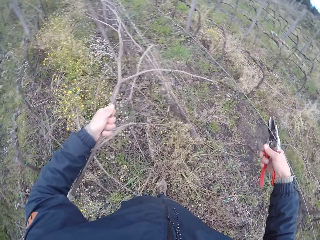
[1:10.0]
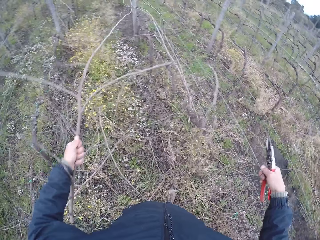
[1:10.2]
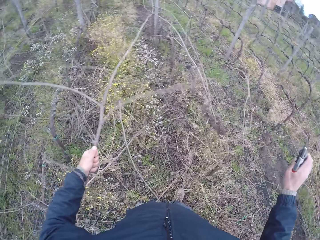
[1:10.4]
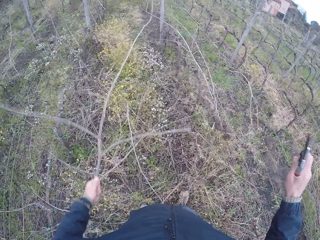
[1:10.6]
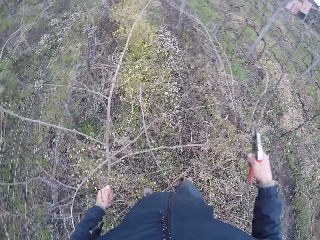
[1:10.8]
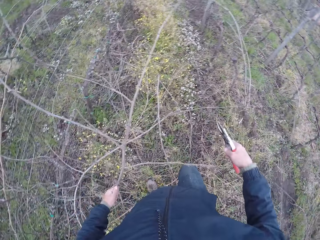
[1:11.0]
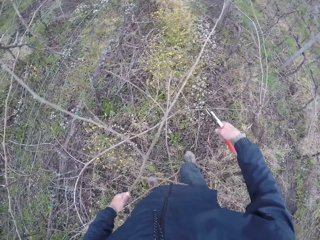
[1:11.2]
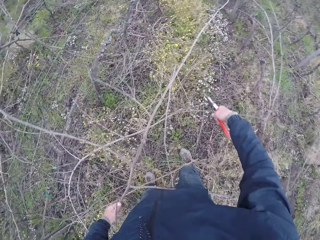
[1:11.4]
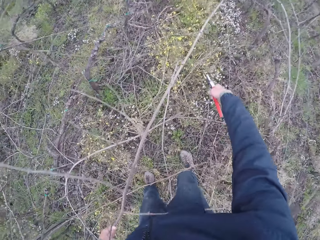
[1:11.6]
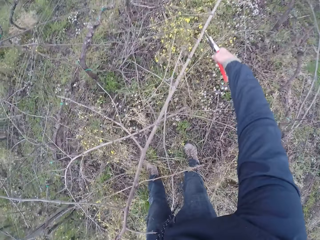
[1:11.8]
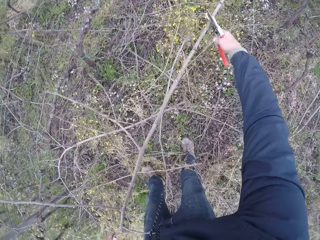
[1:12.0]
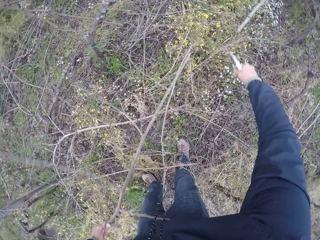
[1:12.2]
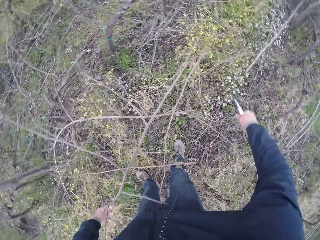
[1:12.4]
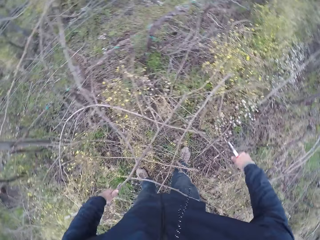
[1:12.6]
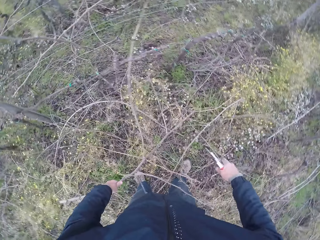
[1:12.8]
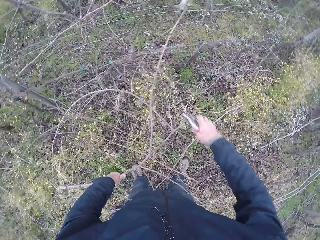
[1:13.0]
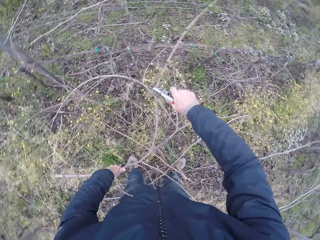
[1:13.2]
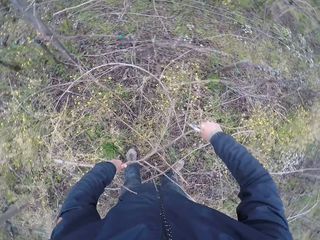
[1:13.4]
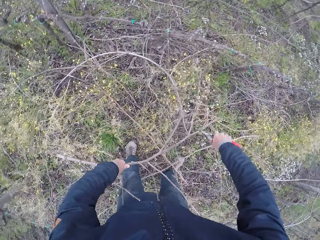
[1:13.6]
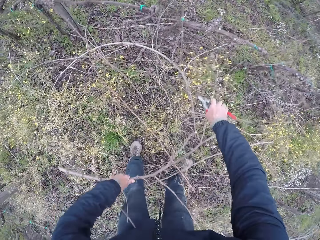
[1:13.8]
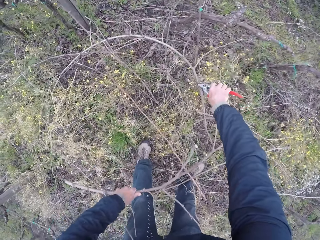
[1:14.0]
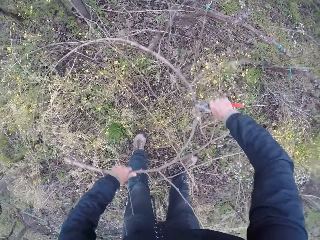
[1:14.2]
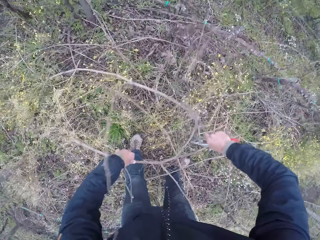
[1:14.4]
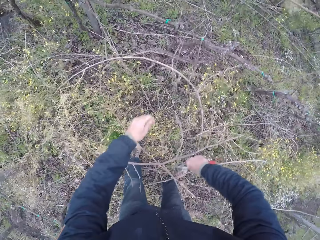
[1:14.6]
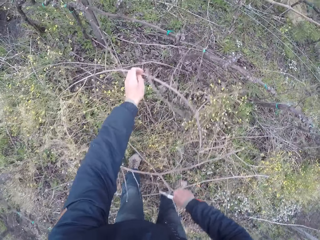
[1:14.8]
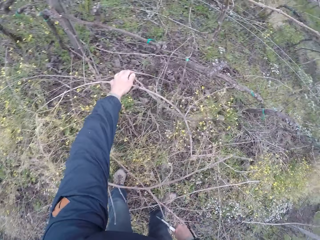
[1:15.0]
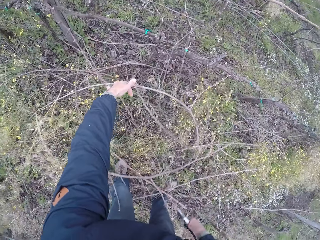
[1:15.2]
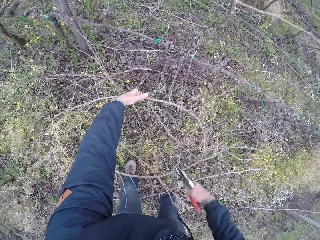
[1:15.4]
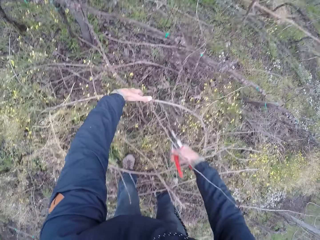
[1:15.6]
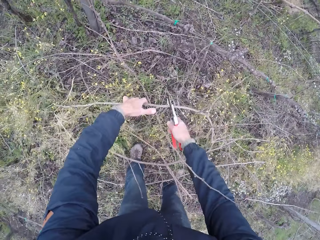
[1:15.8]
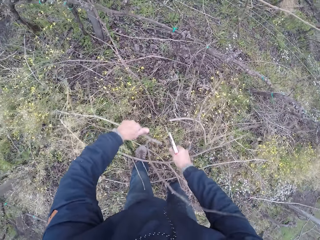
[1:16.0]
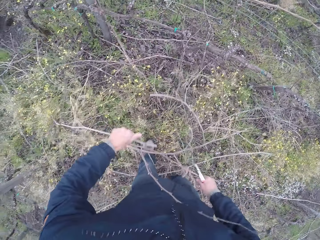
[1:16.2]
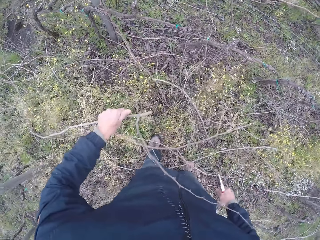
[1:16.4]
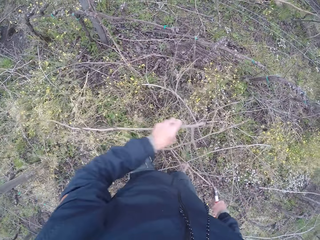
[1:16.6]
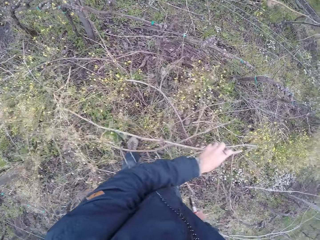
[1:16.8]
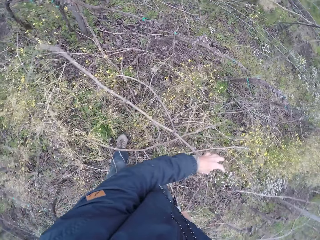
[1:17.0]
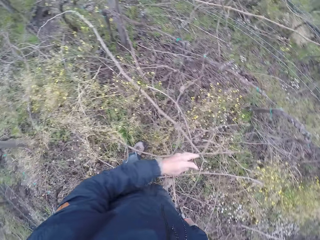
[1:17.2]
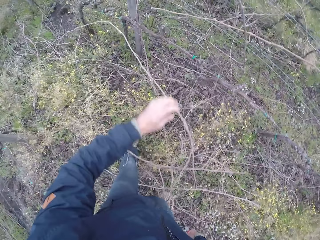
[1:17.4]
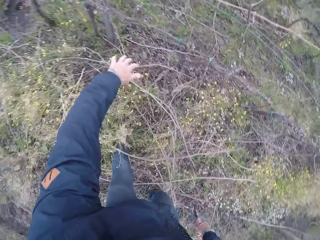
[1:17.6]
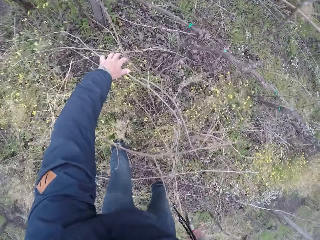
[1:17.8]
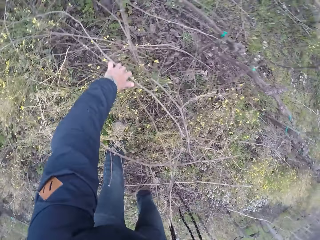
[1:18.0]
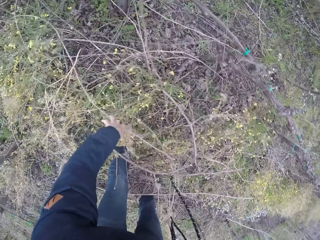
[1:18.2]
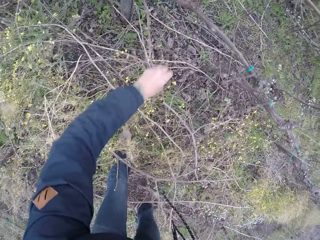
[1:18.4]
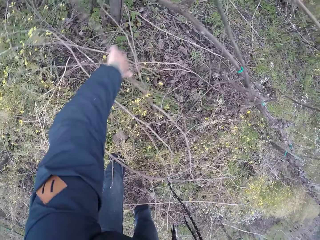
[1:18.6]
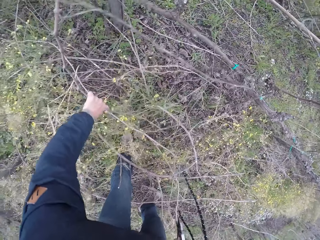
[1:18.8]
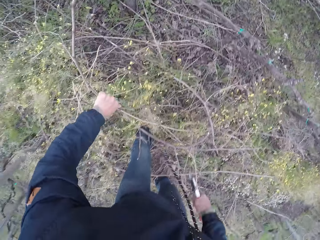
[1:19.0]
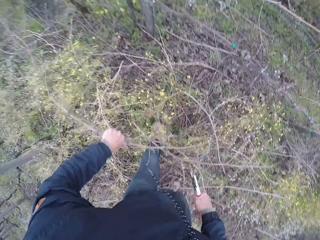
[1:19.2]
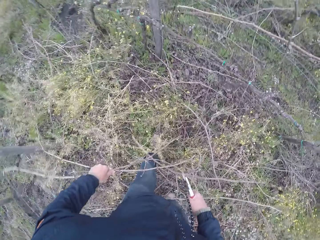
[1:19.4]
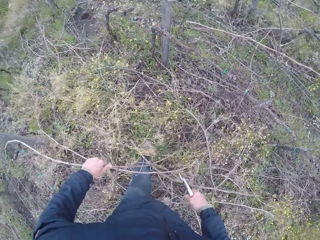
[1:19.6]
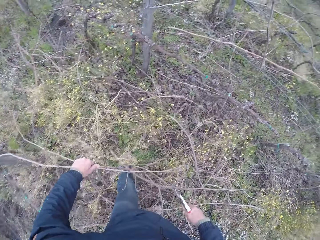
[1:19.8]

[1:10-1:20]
The camera wearer holds the stem. She cuts the dead branch in her left hand with the plier in her right hand. She cuts it again. She holds the stem. She holds it again. She puts the stem down. She picks up the stem.

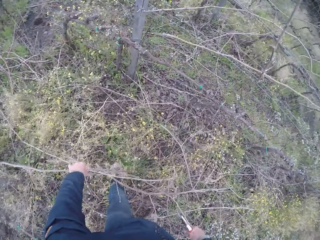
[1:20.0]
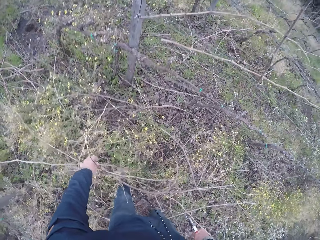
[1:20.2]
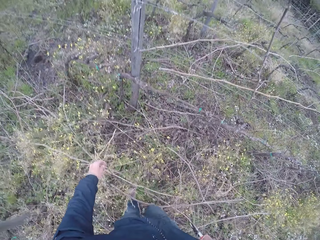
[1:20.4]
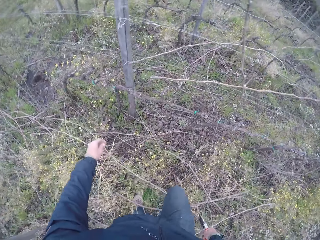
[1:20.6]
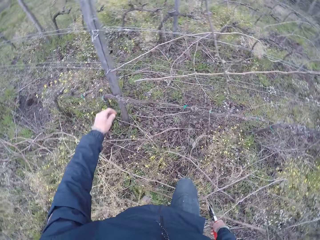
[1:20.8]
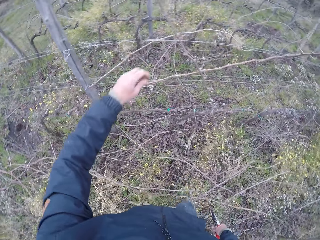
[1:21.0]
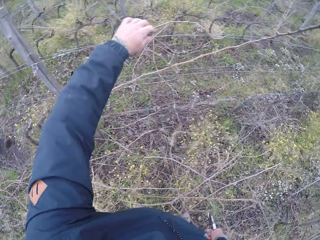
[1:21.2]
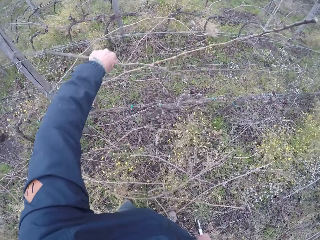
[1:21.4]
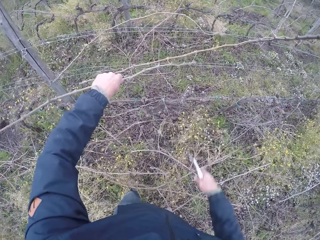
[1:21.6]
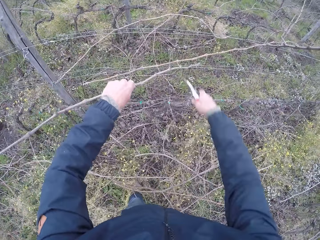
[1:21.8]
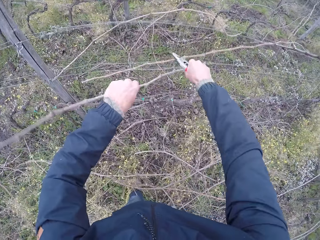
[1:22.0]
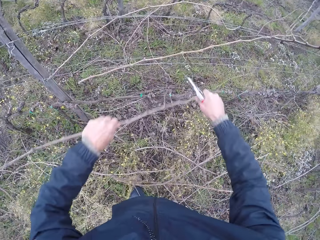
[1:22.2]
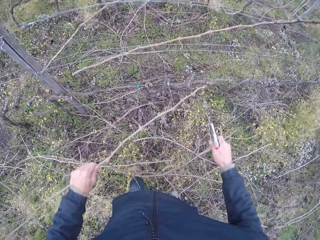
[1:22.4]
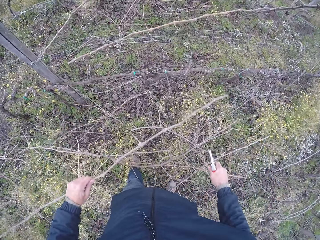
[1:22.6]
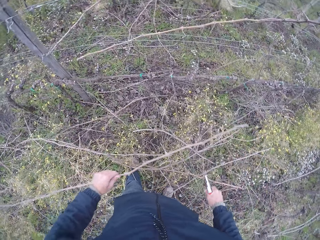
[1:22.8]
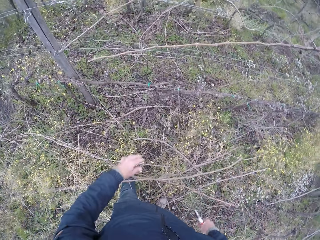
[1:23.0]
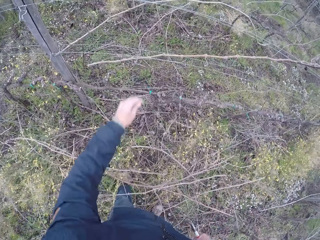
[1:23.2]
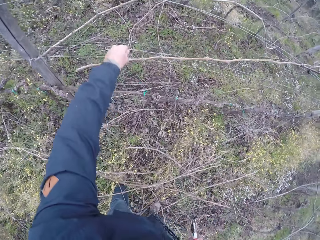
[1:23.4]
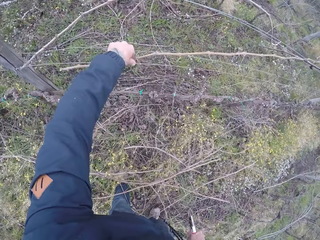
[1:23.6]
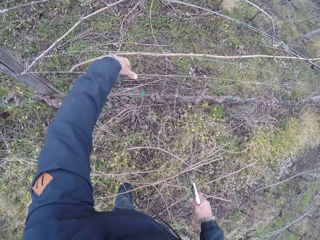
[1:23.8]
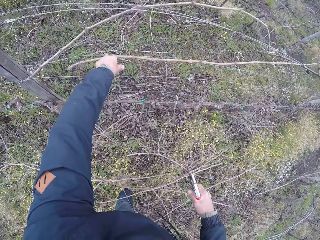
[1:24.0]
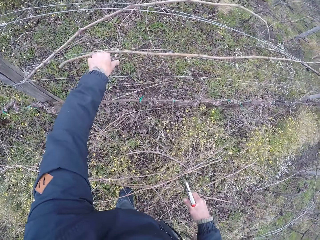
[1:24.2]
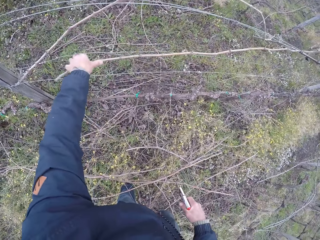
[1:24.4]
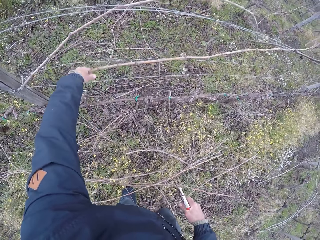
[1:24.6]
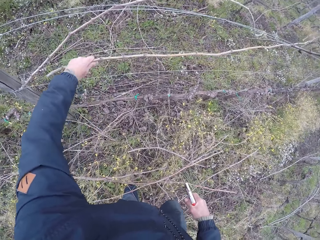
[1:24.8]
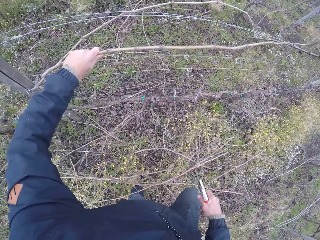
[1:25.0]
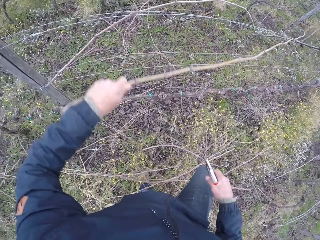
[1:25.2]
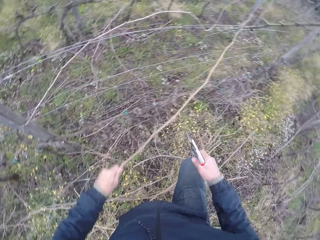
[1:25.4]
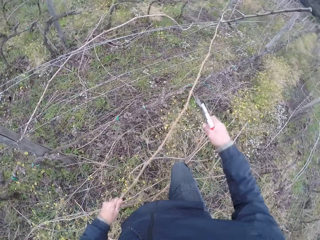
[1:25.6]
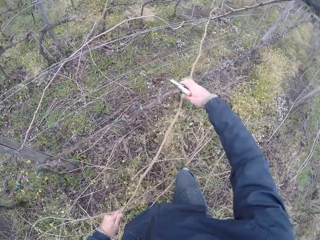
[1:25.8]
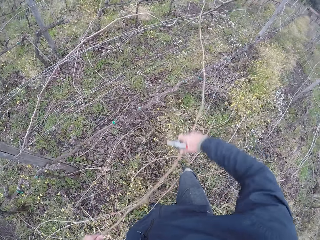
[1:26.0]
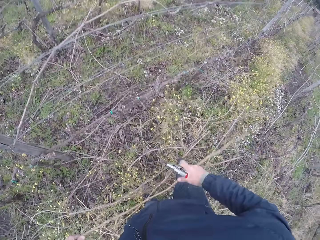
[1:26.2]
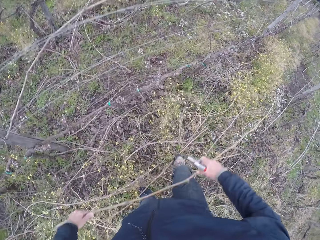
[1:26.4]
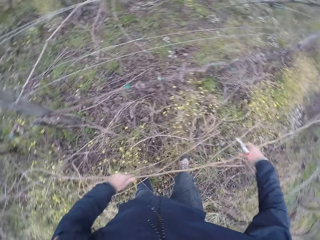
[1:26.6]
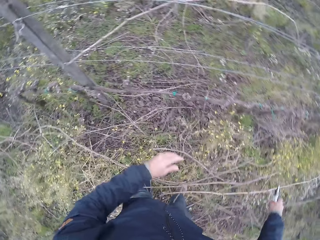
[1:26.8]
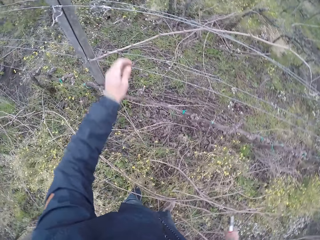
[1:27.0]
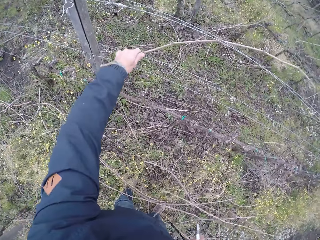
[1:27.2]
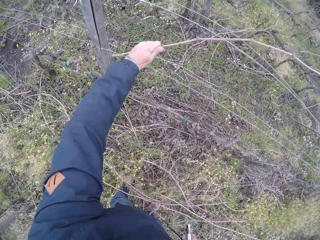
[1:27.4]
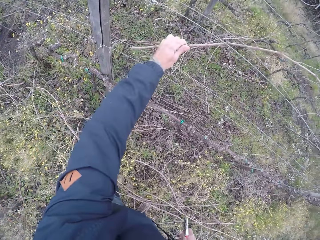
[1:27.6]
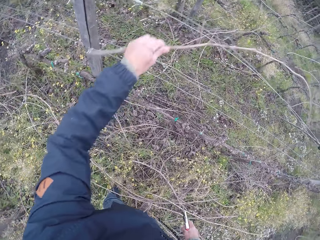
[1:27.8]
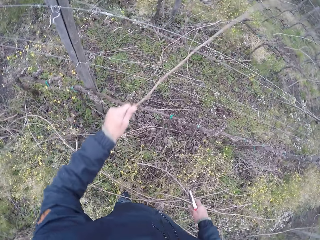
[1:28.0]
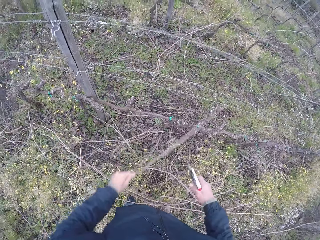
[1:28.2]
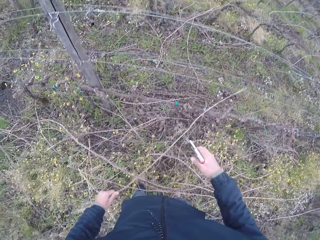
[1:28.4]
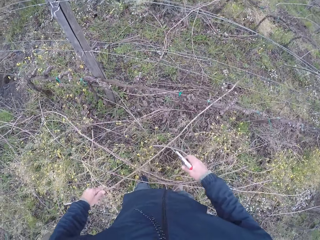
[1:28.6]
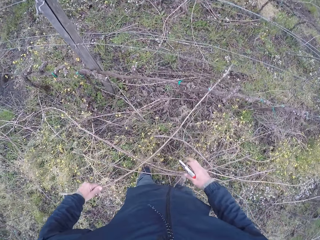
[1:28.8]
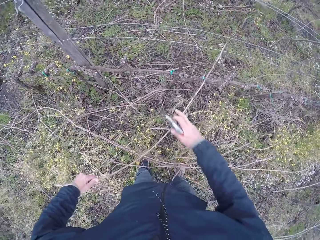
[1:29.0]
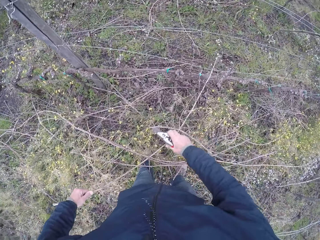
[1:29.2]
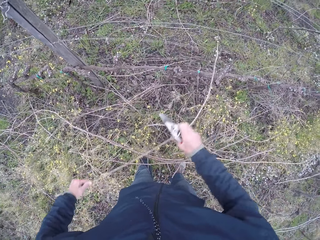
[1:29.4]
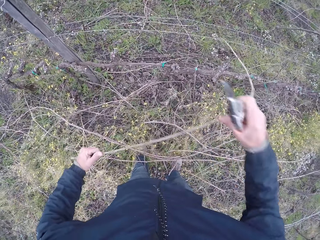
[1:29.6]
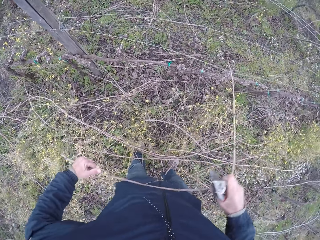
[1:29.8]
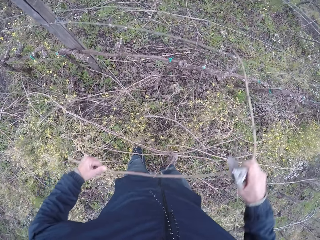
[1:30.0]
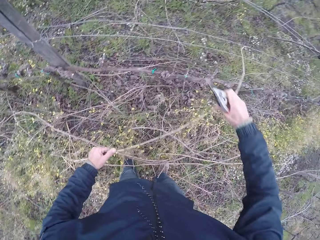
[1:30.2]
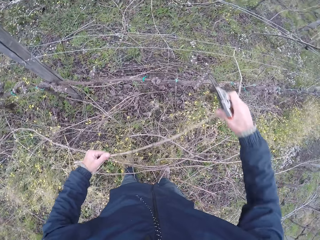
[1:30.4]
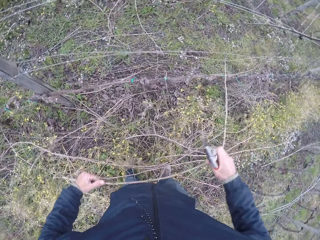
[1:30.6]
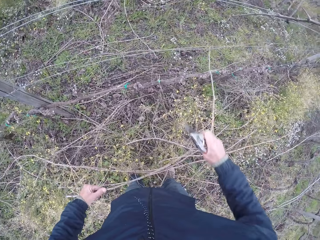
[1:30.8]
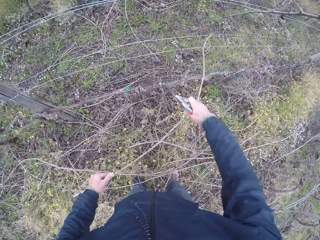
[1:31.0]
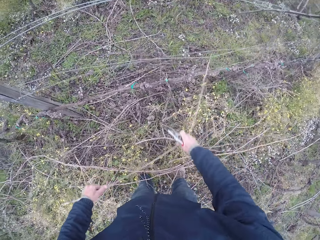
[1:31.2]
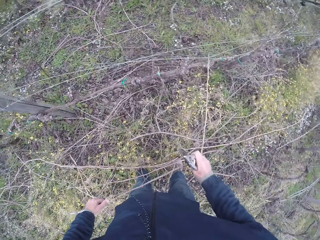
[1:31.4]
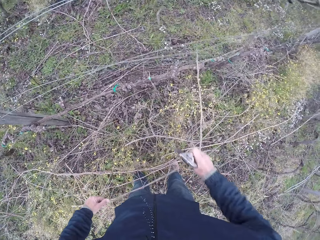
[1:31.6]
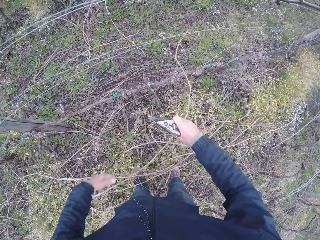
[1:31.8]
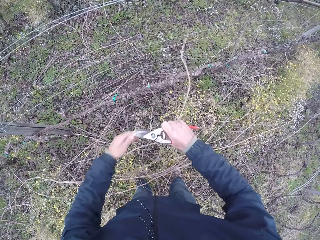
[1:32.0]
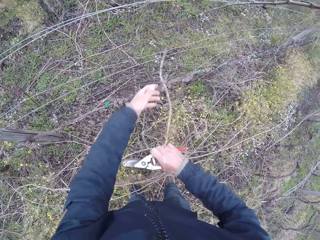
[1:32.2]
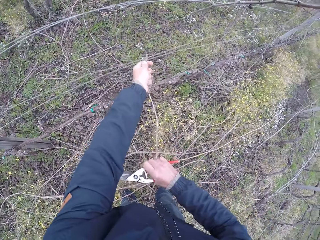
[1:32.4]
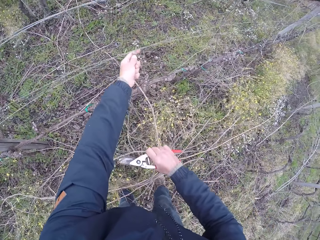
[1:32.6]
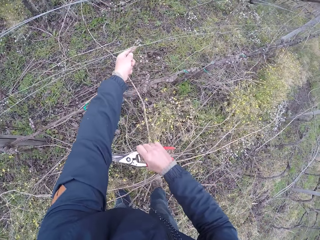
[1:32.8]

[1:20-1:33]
The camera wearer puts the stem down. She holds the stem. She cuts the dead branch in her left hand with the plier in her right hand. She holds the stem. She drops the dead branch in her left hand on the ground. She pulls out a dead branch from the wire fence with her left hand. She drags down the dead branch from the wire fence with her hands. She drops the dead branch in her left hand on the ground. She pulls out a dead branch from the wire fence with her hands.
